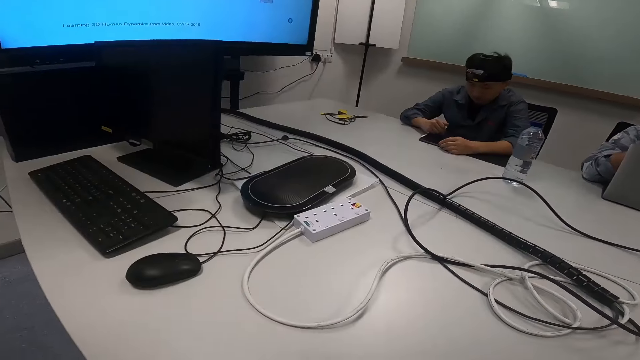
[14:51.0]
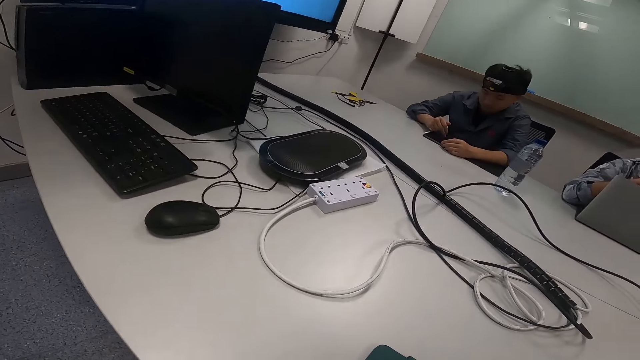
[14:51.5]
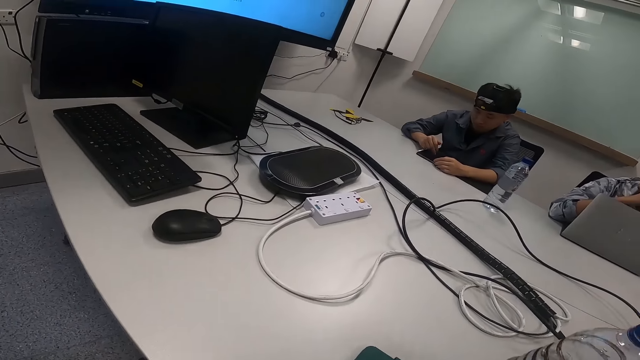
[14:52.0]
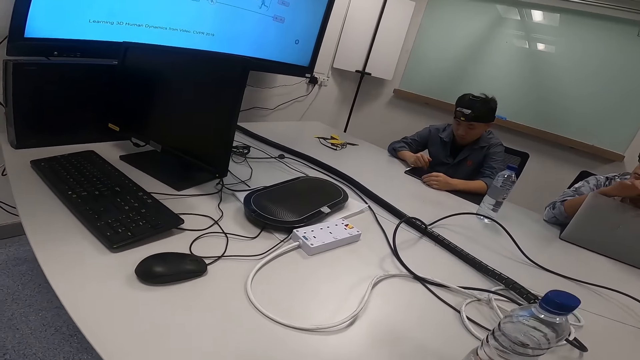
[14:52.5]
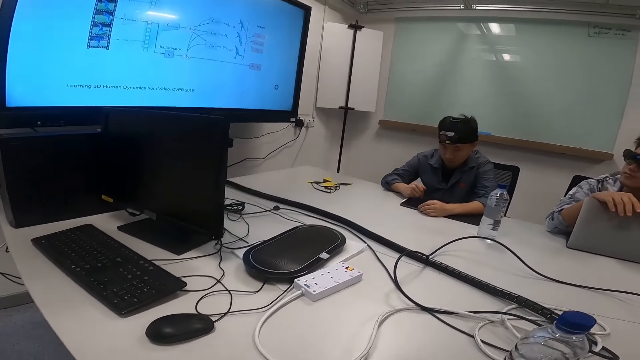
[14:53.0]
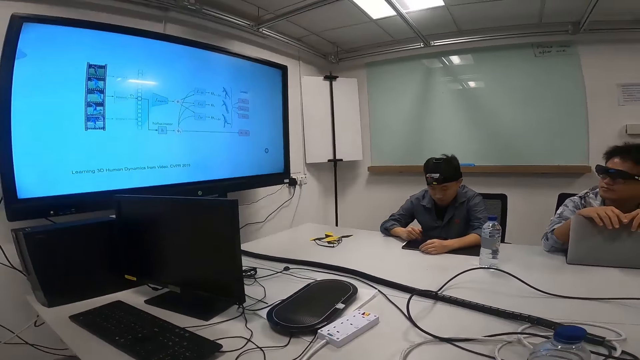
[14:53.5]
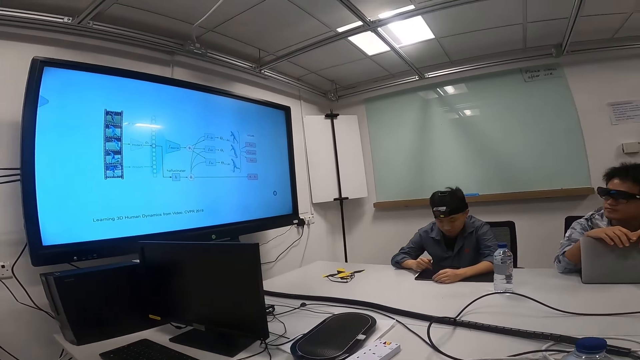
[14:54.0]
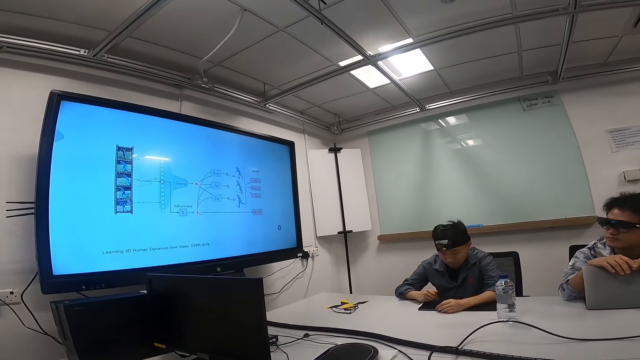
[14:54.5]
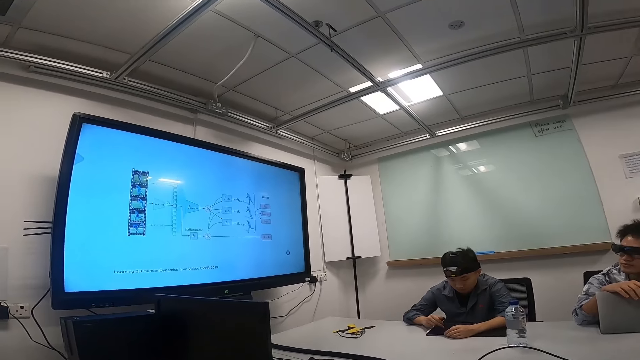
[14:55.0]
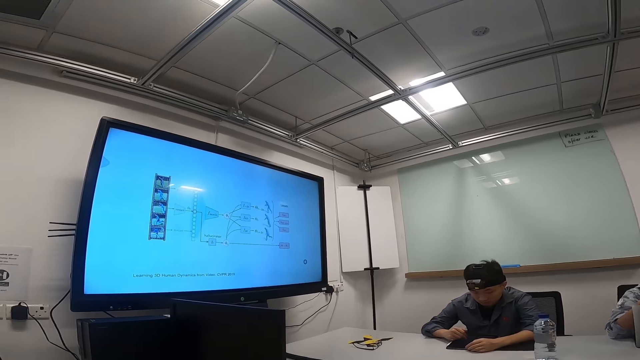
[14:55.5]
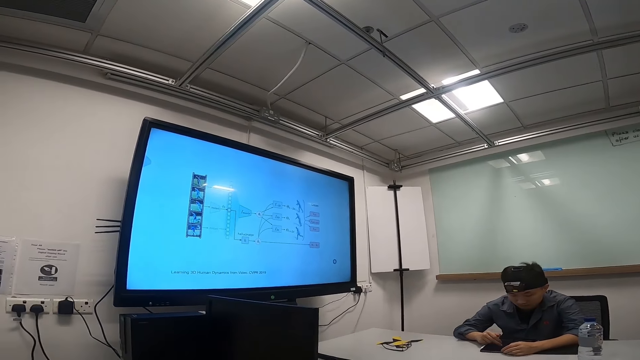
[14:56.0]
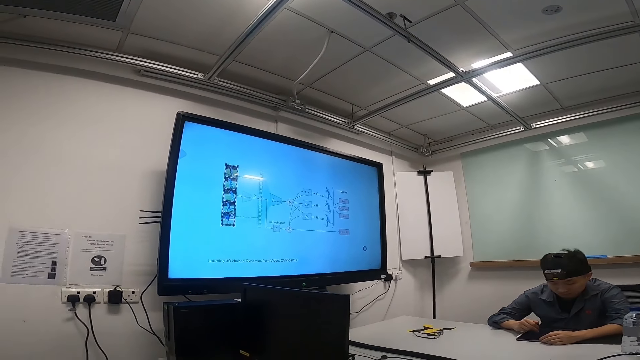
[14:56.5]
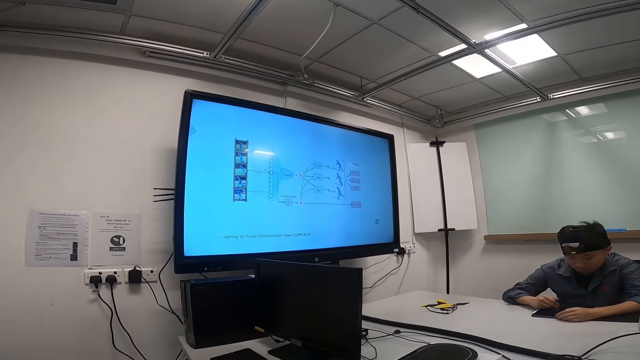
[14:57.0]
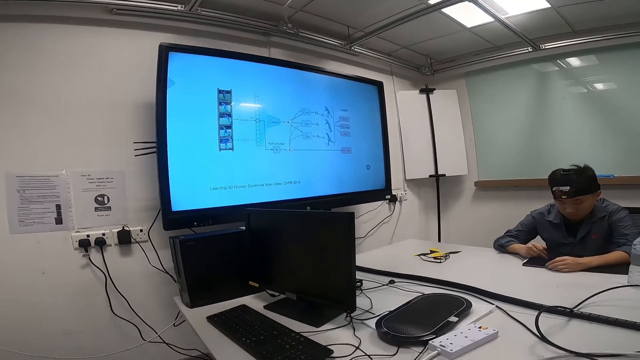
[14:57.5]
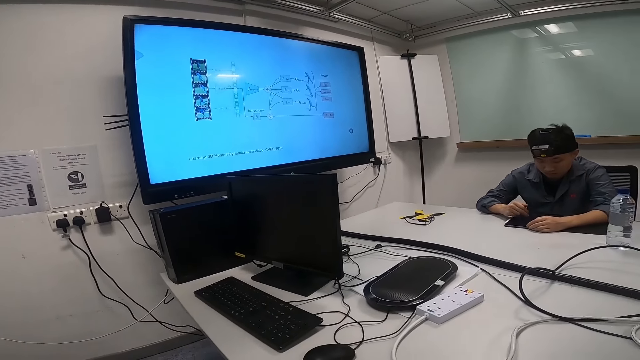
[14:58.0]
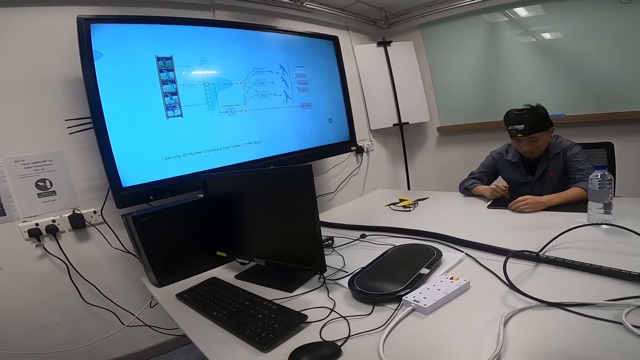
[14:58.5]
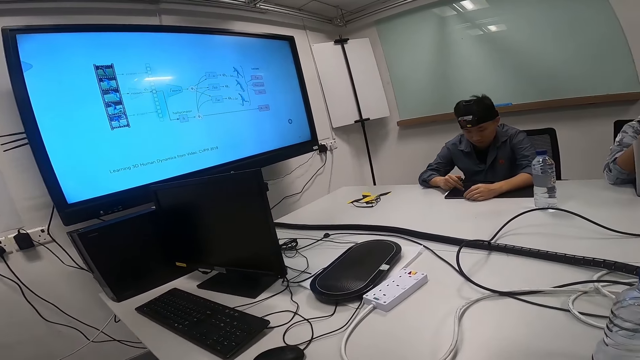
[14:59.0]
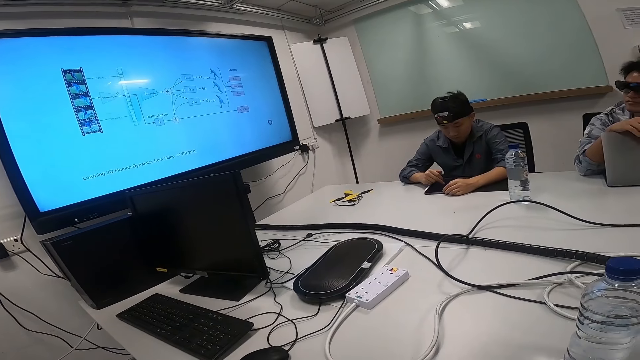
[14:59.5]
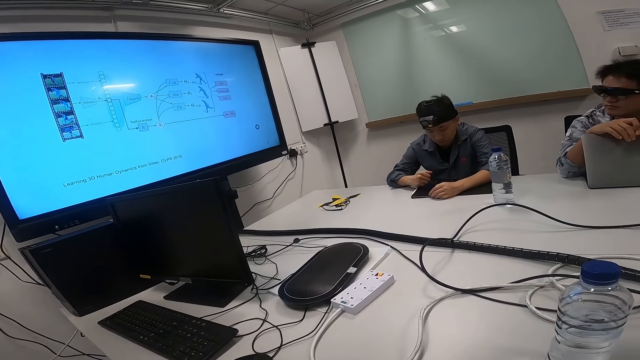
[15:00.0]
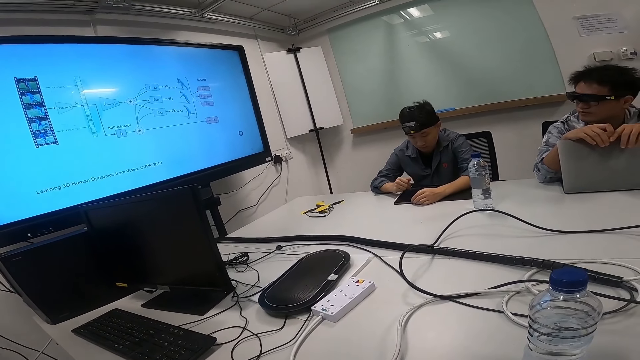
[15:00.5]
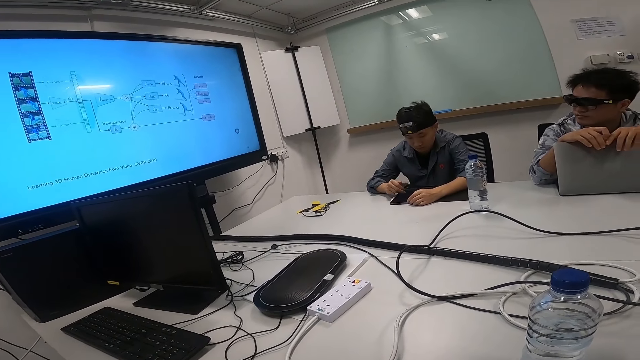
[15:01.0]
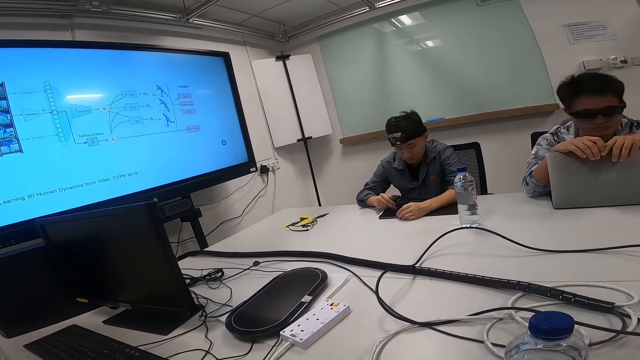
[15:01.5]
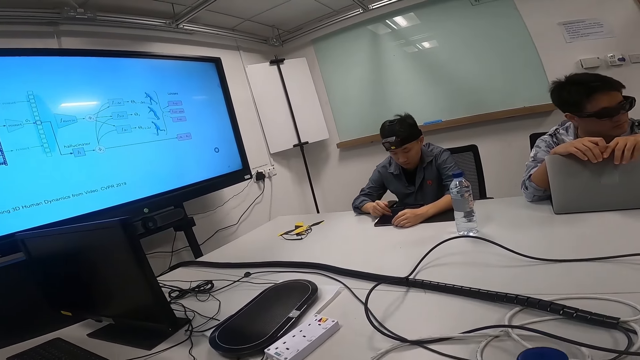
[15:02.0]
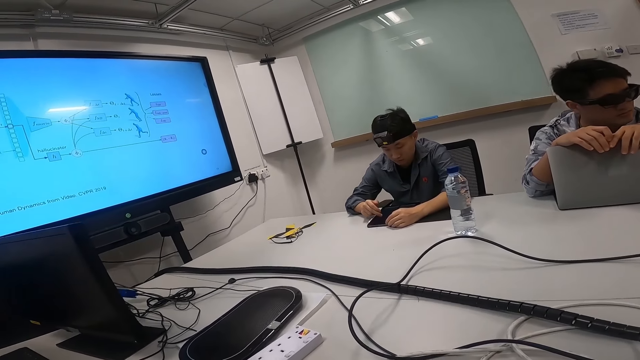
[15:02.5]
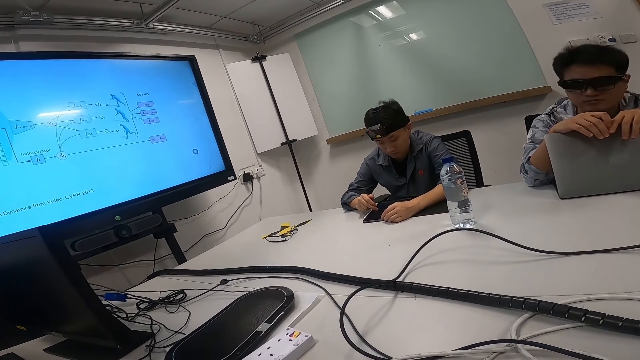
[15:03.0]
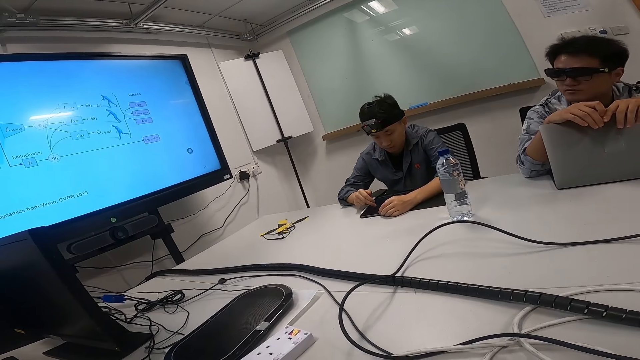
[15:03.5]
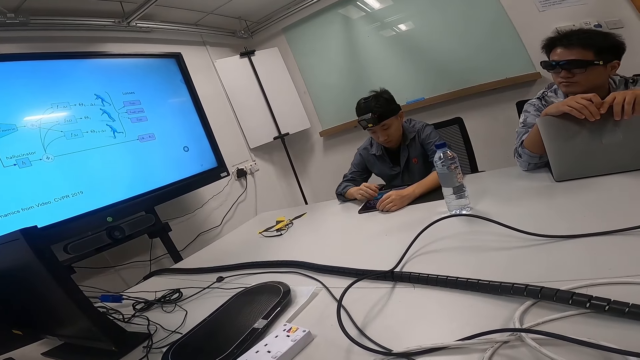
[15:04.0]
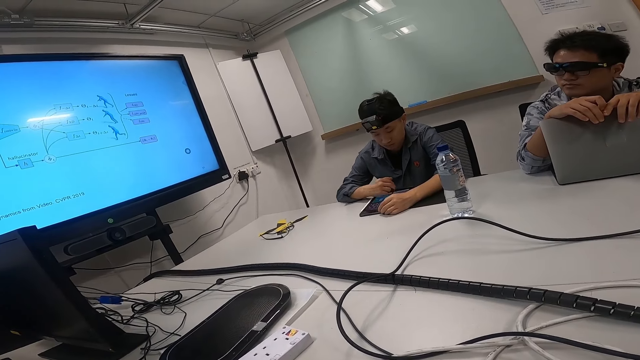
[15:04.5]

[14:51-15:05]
The camera wearer puts a plastic bottle of water on the table. A man holds a laptop. The camera wearer stares around. The man puts his hand on the laptop. Another man operates an Android tablet.

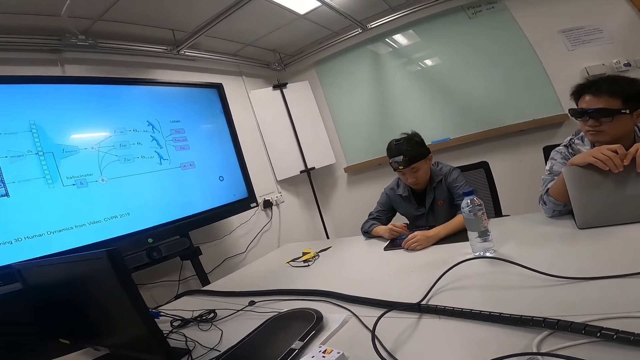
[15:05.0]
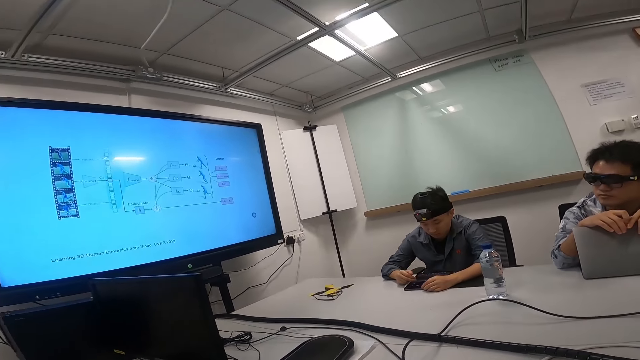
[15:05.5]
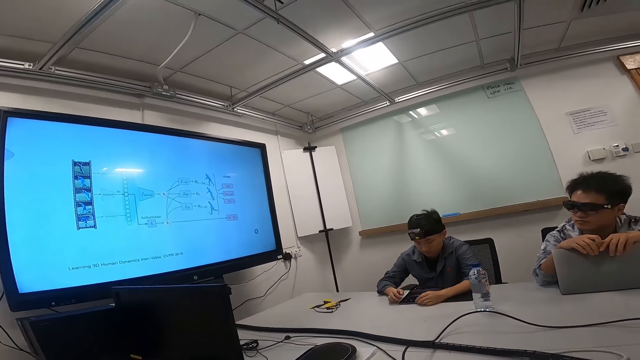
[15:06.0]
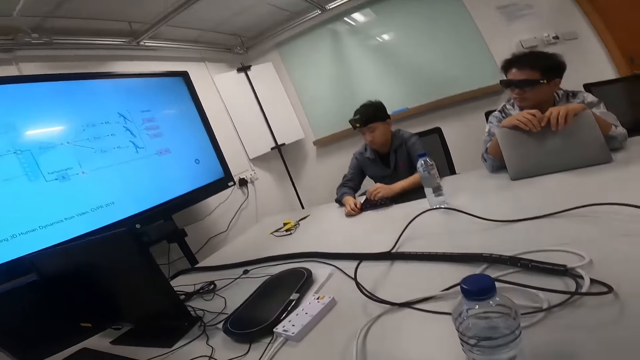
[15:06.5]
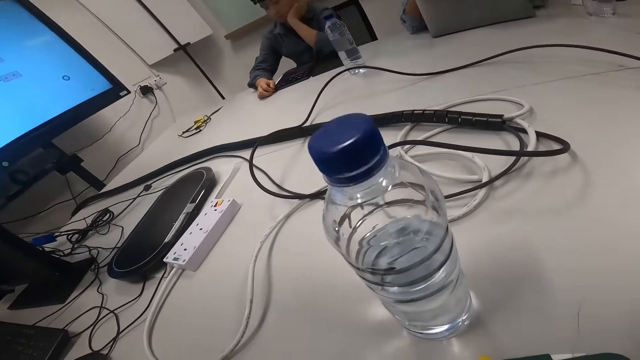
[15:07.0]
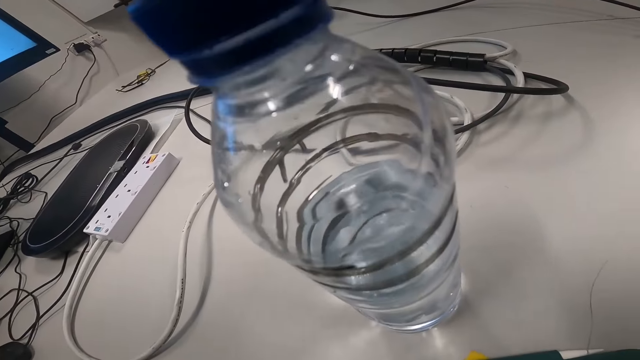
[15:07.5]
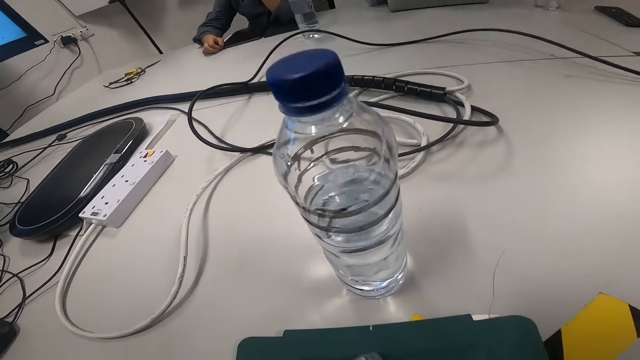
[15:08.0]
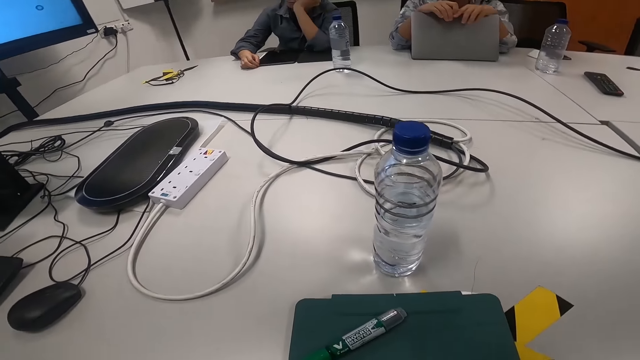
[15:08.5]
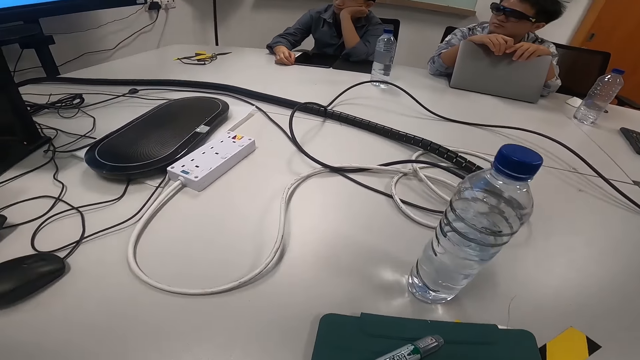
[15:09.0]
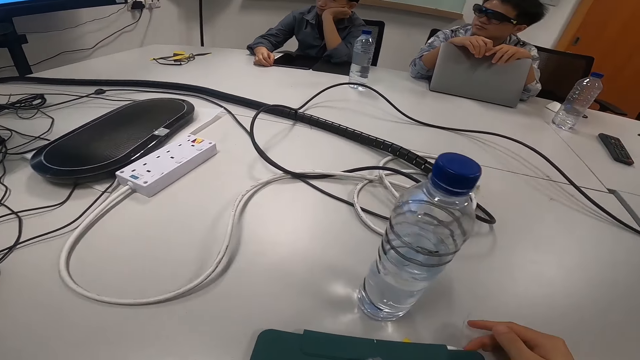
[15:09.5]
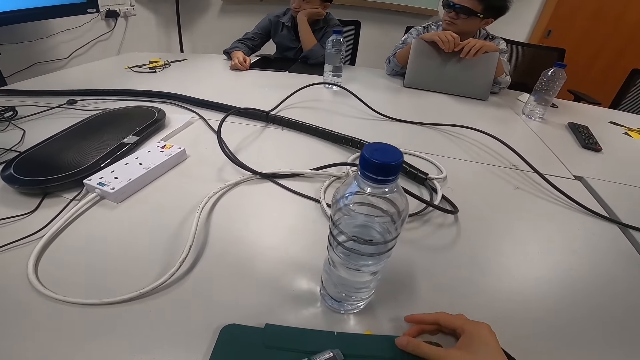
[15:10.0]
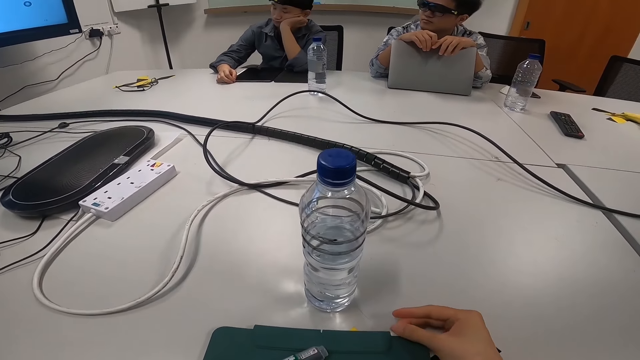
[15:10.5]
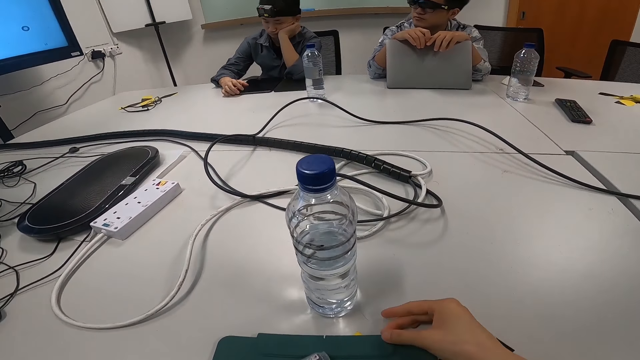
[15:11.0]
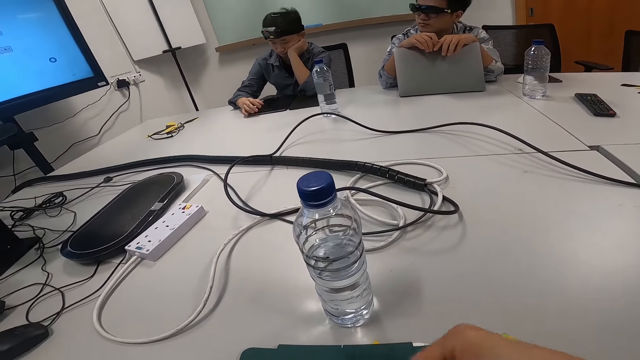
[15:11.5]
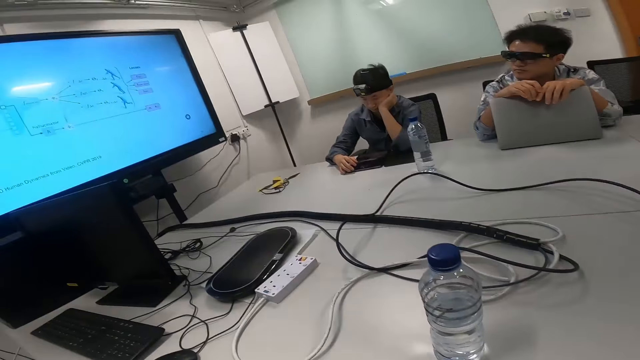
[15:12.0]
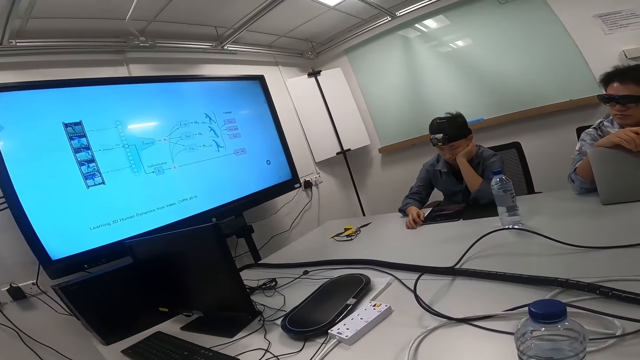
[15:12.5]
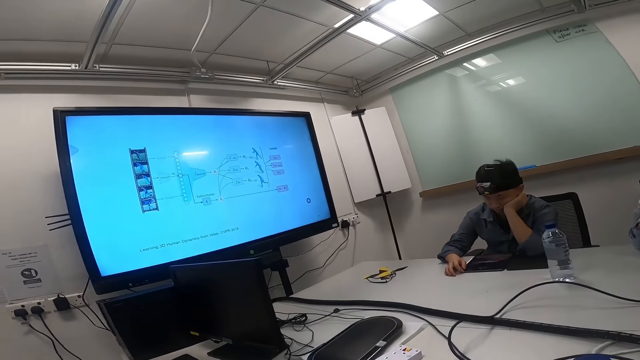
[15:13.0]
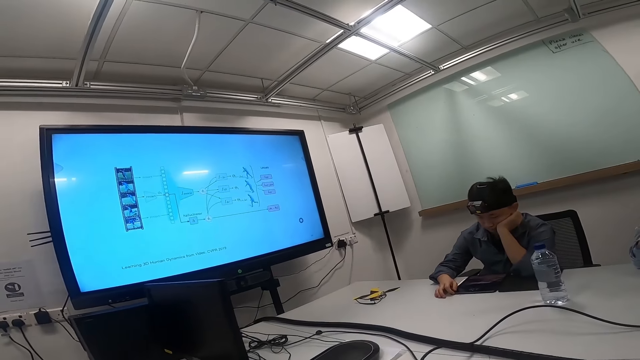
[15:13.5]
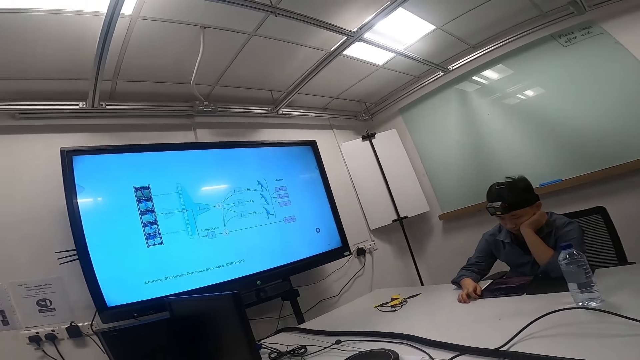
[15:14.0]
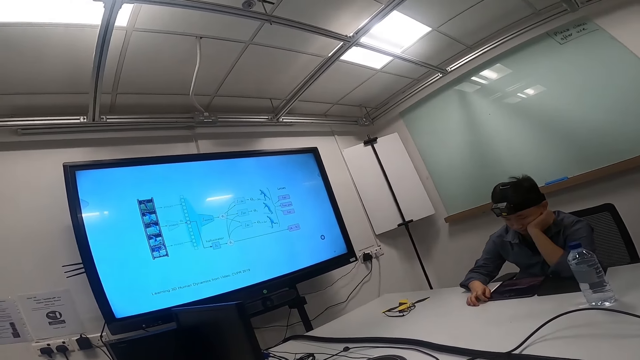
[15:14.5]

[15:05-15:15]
The camera wearer stares around. They put hands on the table. A man gazes around.
